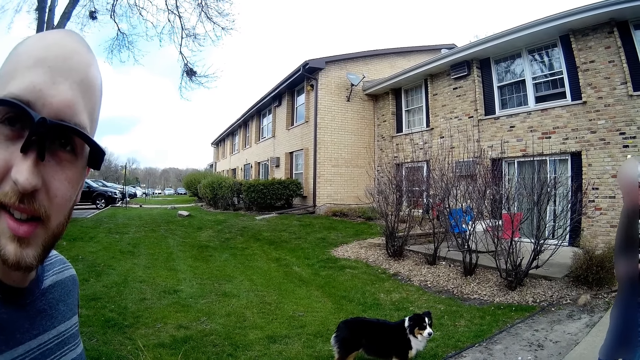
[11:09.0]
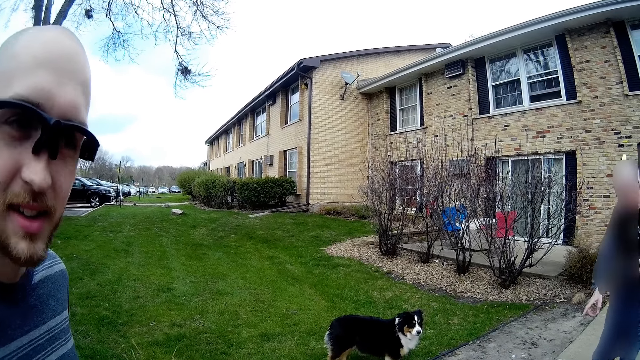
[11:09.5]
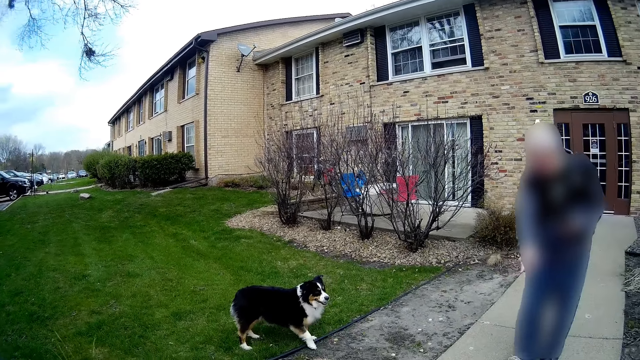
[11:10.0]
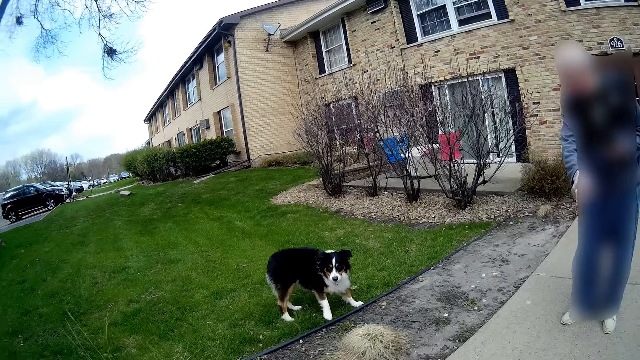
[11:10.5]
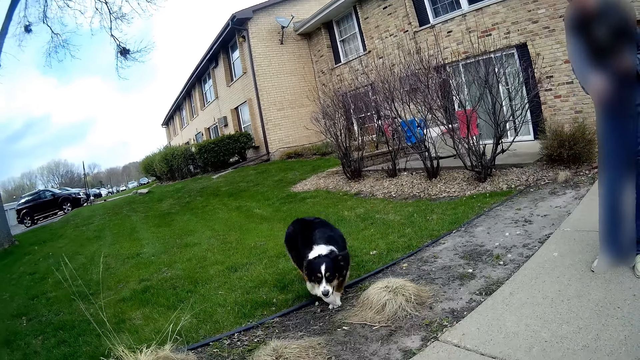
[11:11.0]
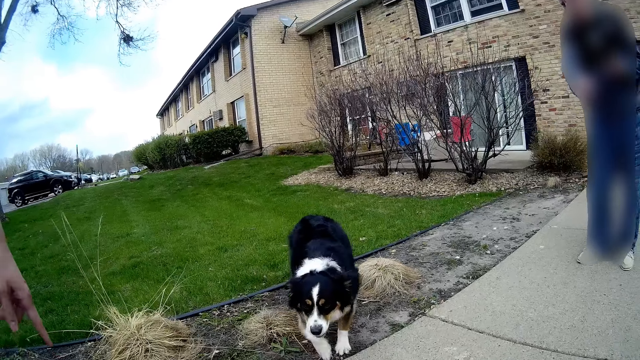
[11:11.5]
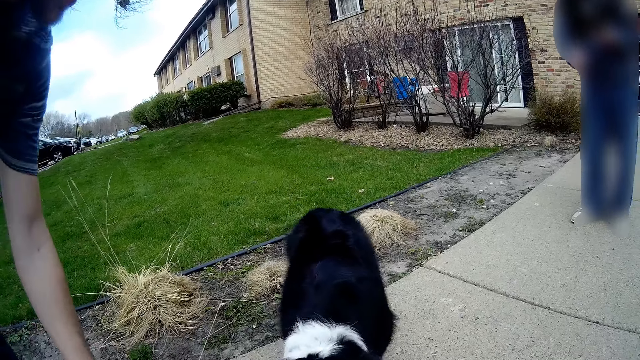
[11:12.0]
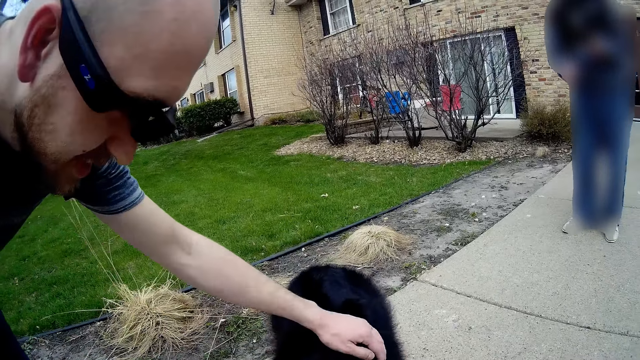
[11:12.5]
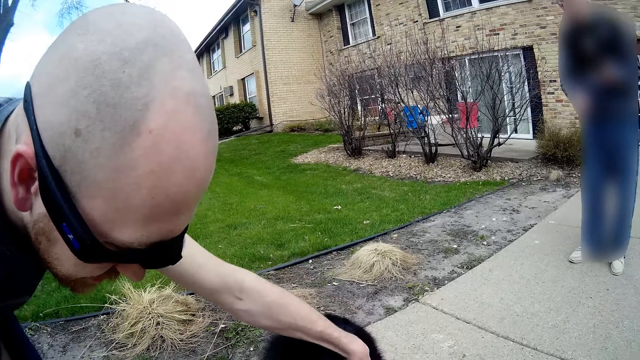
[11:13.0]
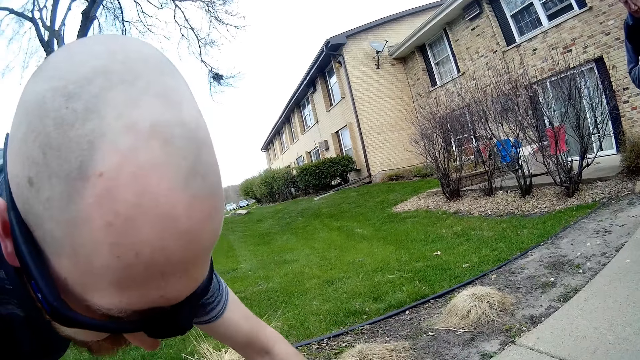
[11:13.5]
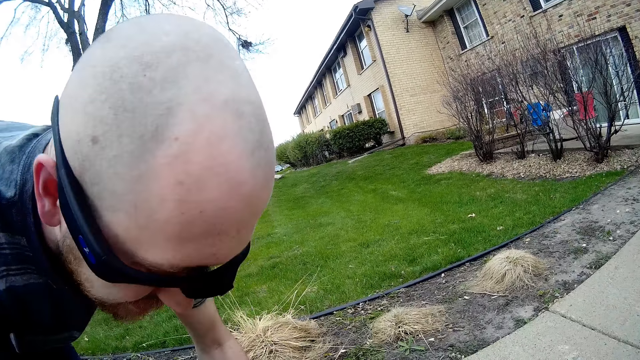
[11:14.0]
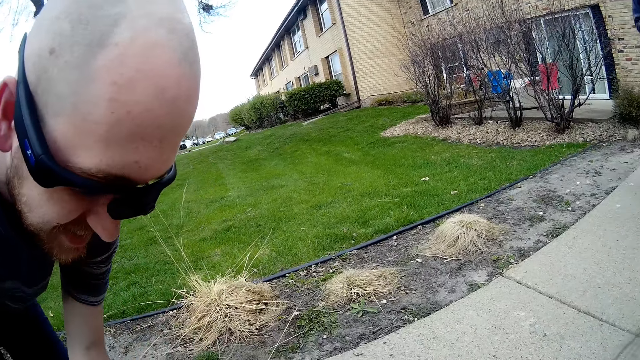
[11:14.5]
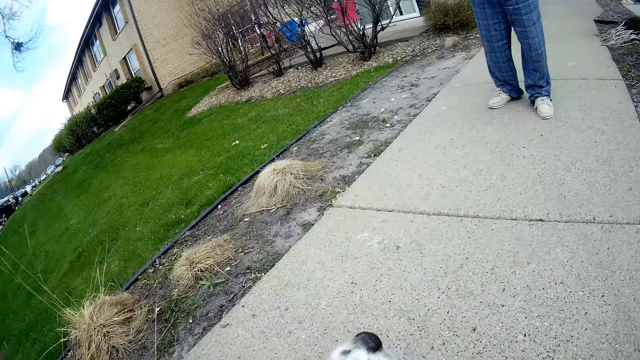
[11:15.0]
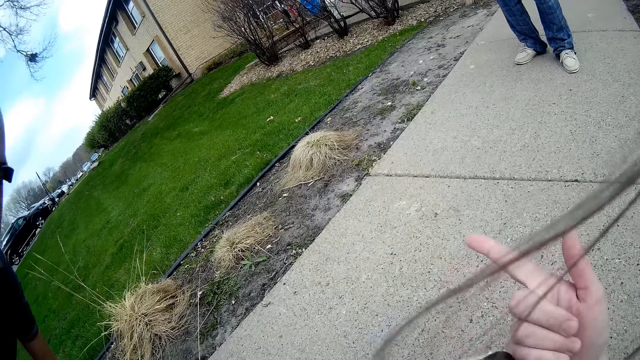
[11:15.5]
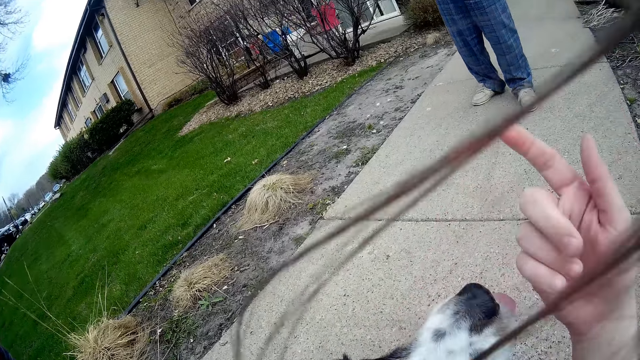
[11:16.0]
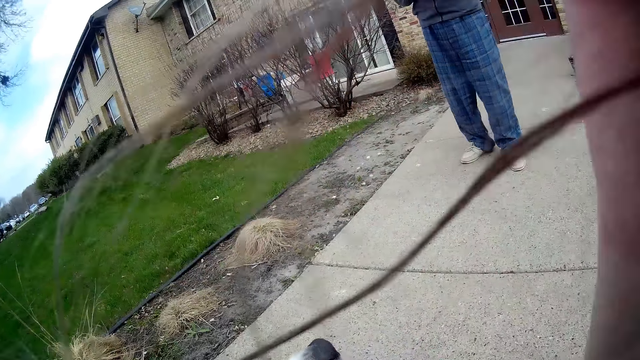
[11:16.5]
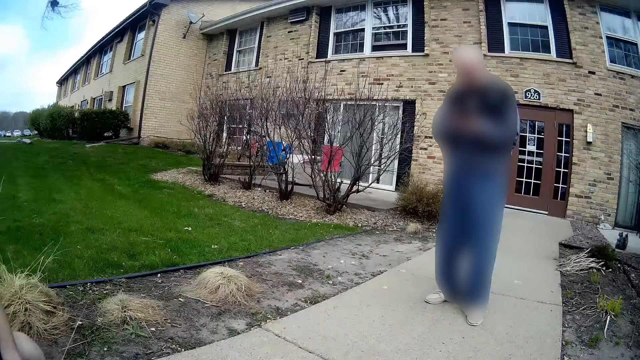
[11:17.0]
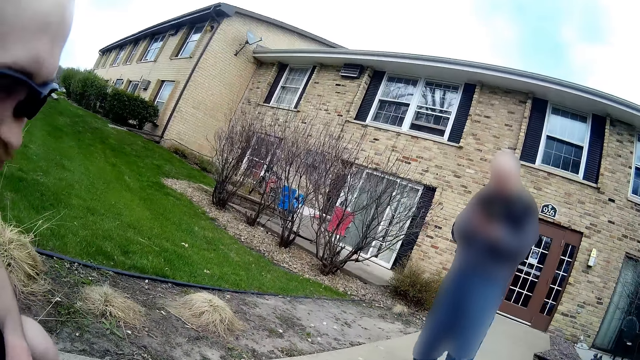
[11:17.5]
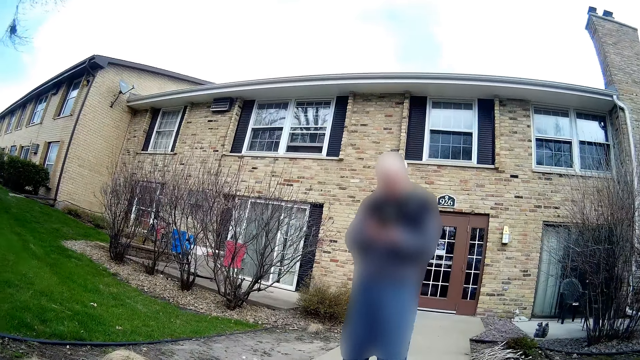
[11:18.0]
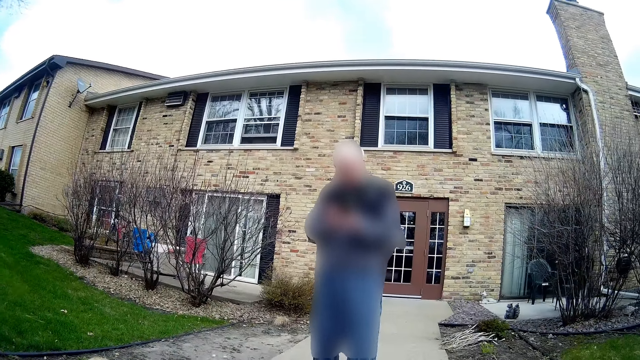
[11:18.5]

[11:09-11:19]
The camera wearer kneels and touches a dog. A man rubs the body of the dog. The camera wearer touches hair.

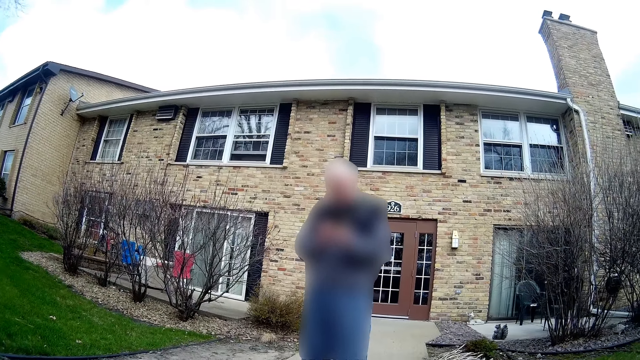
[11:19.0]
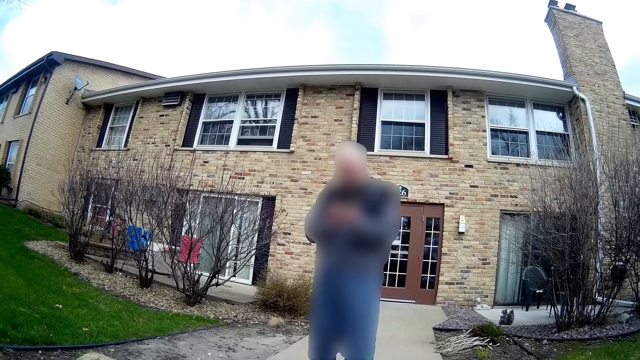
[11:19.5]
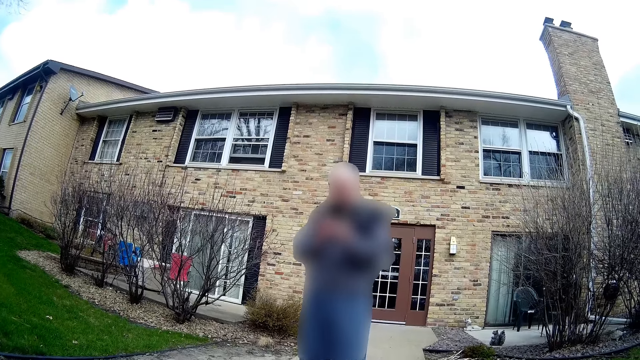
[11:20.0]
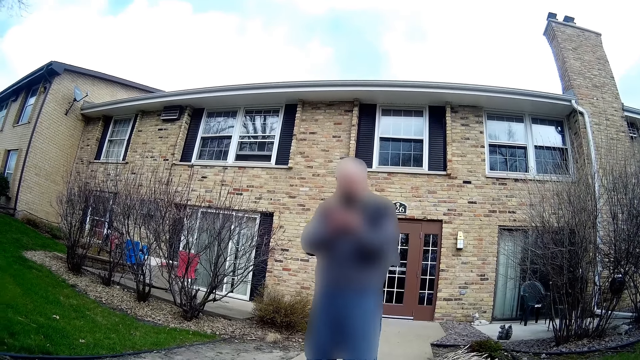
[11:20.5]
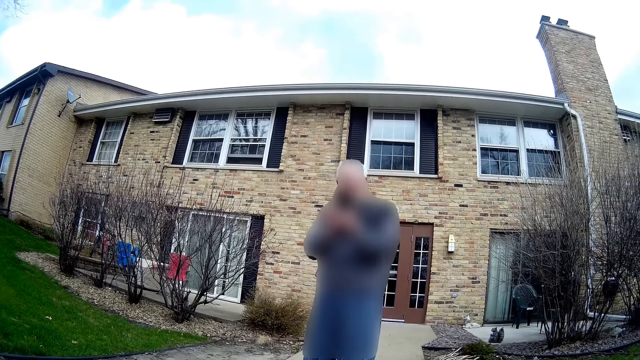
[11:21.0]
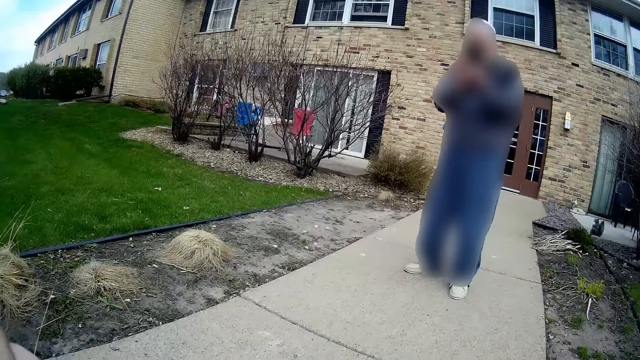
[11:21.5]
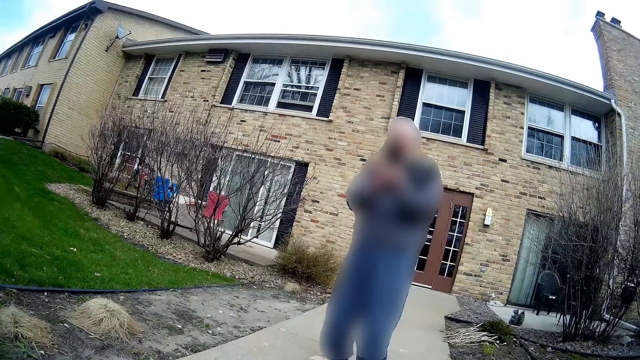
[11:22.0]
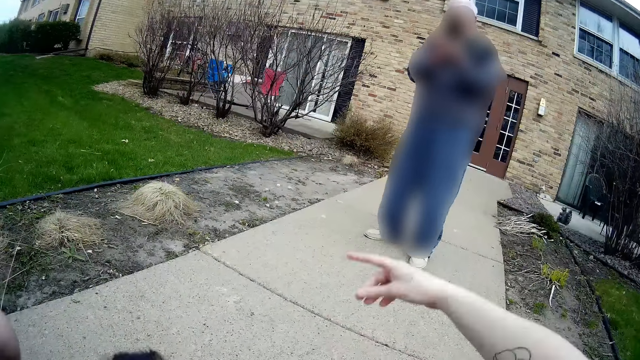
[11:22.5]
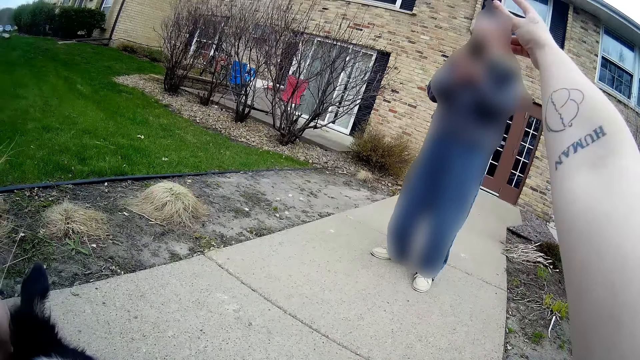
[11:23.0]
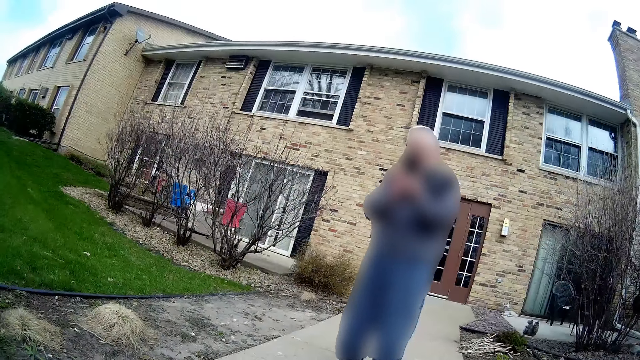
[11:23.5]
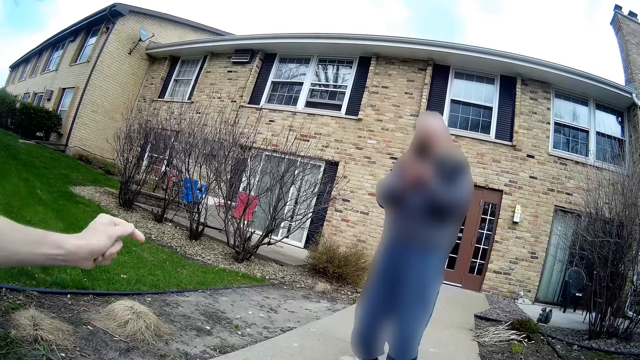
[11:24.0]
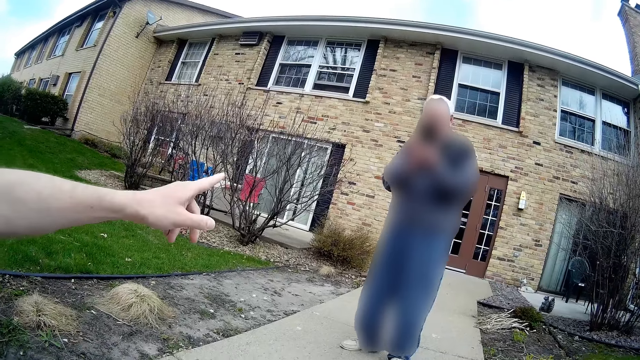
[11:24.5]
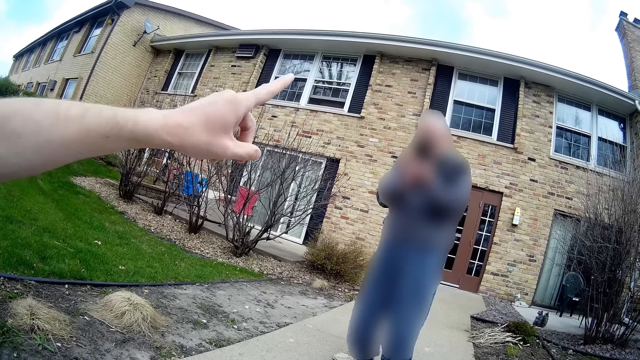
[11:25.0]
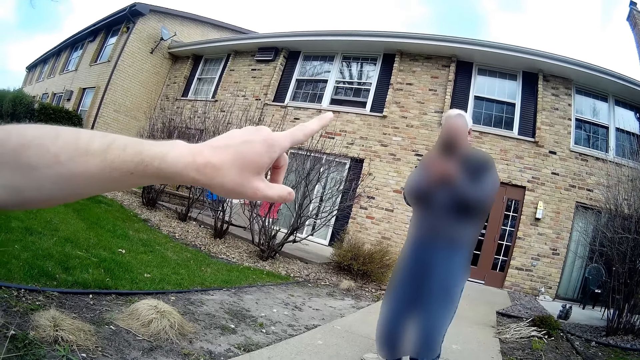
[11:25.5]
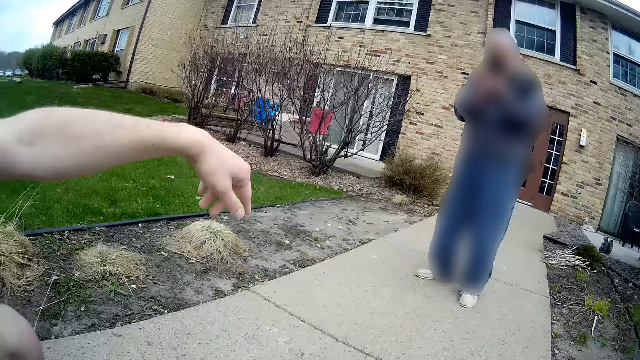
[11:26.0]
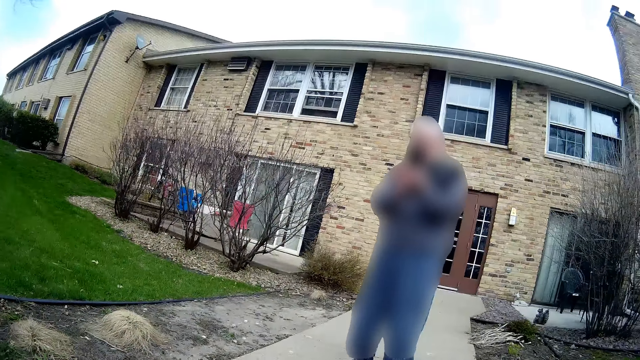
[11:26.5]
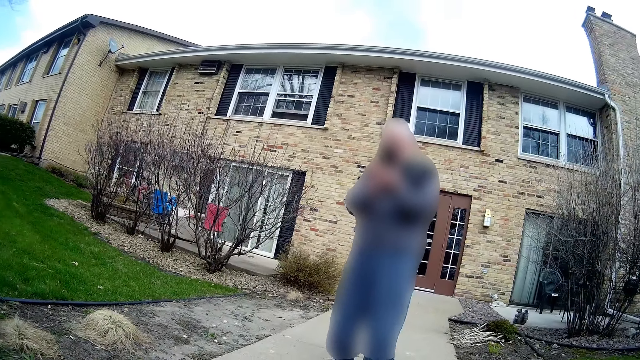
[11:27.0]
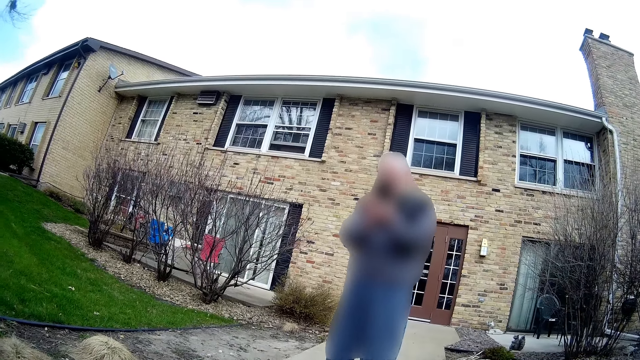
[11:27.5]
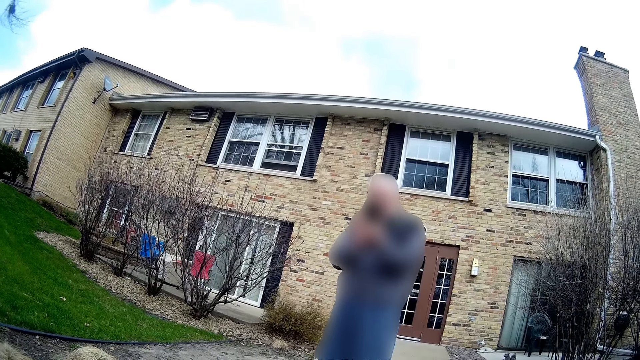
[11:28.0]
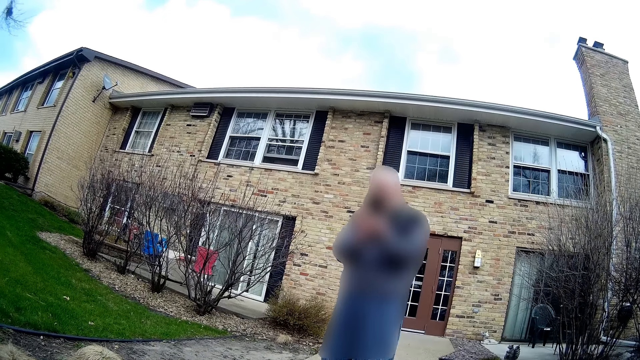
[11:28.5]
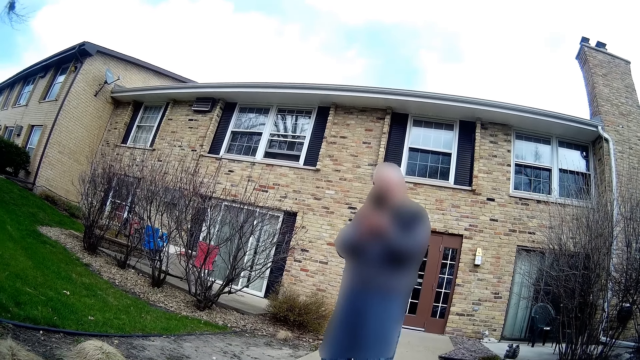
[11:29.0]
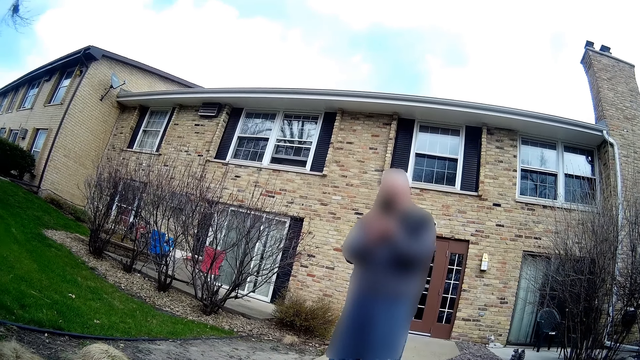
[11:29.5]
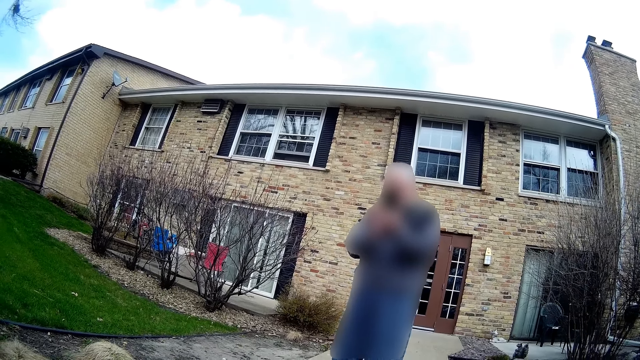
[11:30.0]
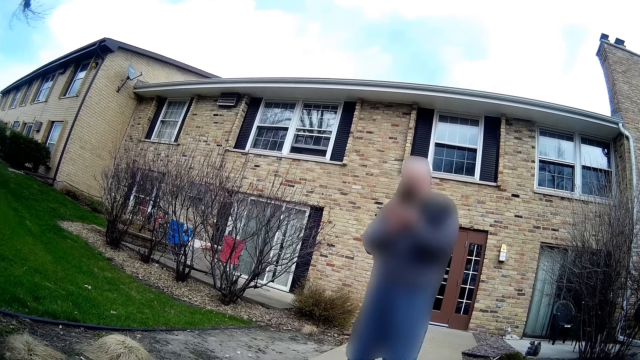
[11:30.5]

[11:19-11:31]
A man snaps pictures of another man, a dog and the camera wearer with a phone in both hands. The camera wearer stretches her right hand towards the first man. The other man stretches his left hand towards the first man.
